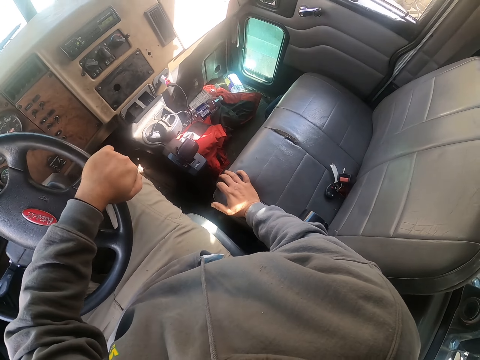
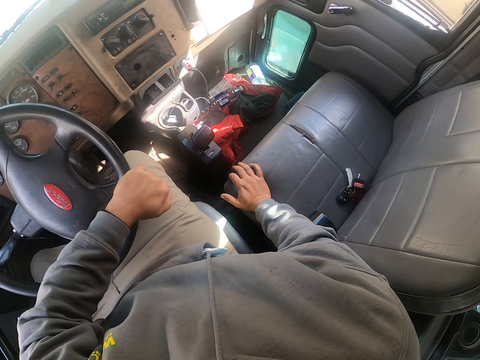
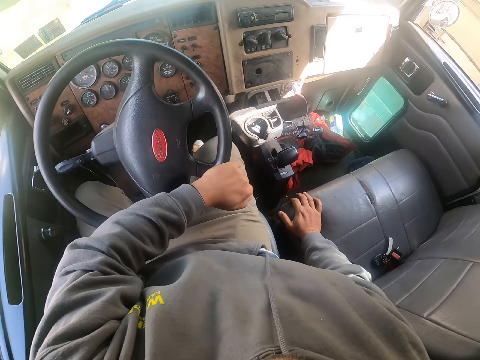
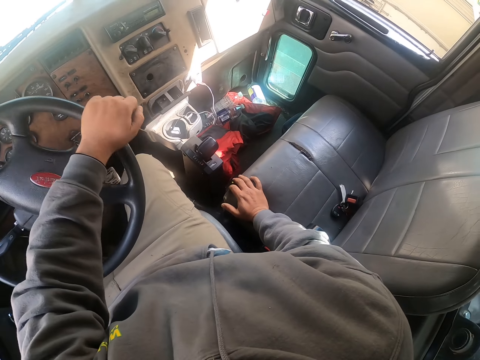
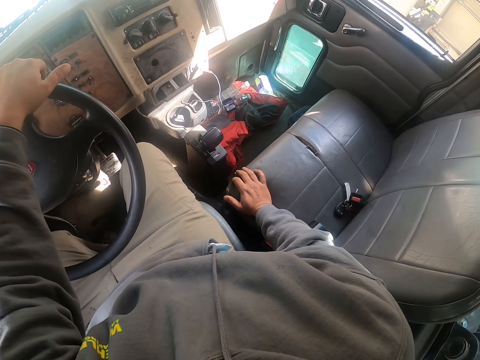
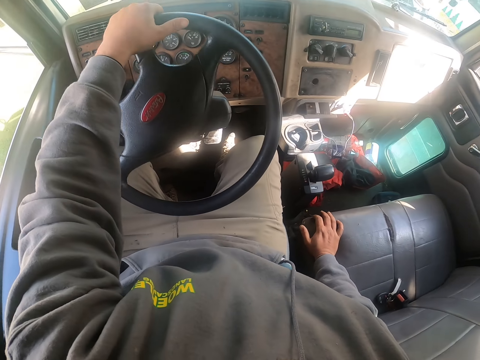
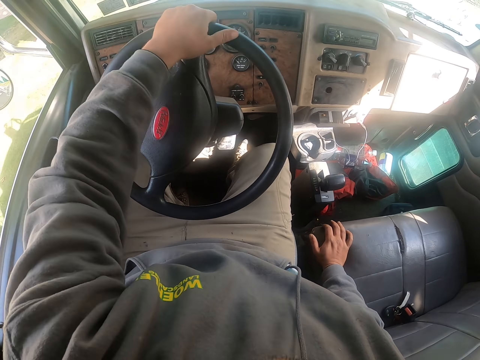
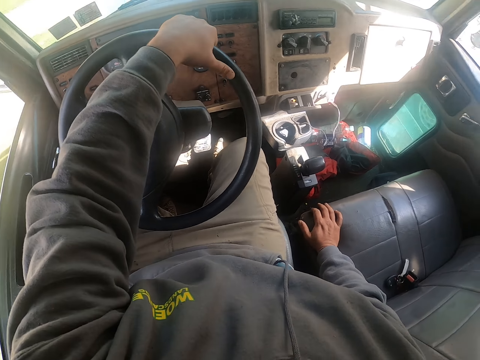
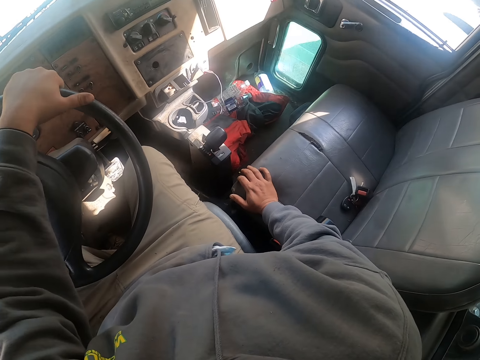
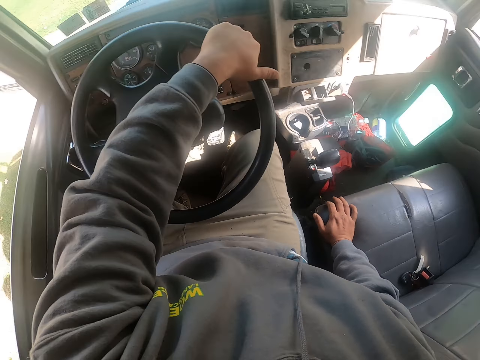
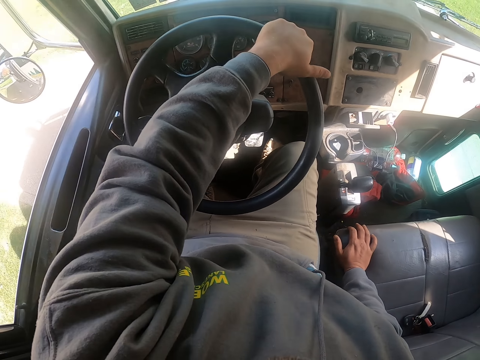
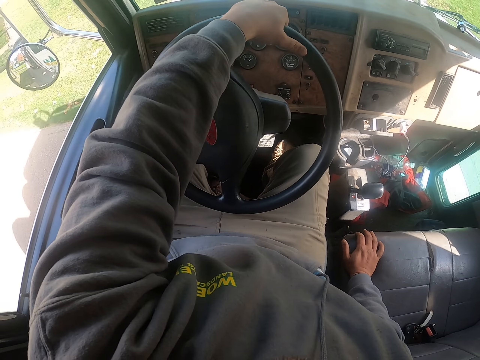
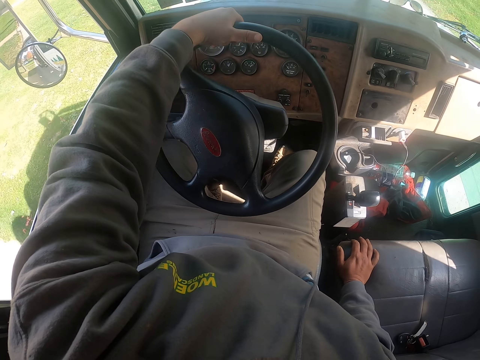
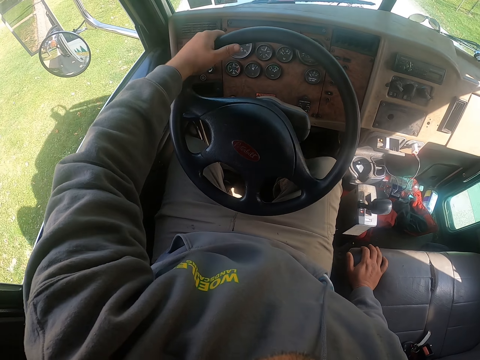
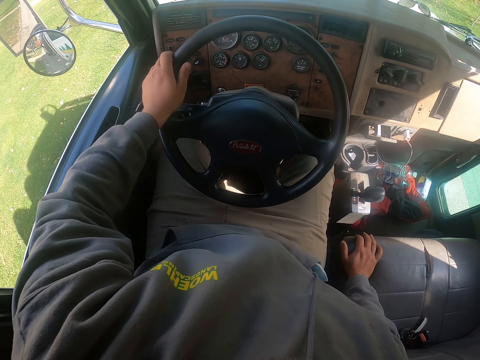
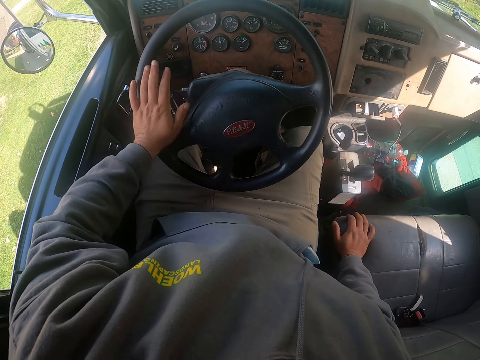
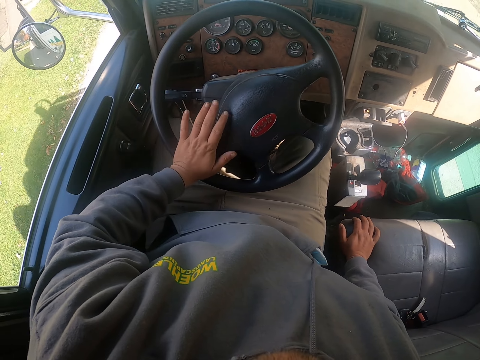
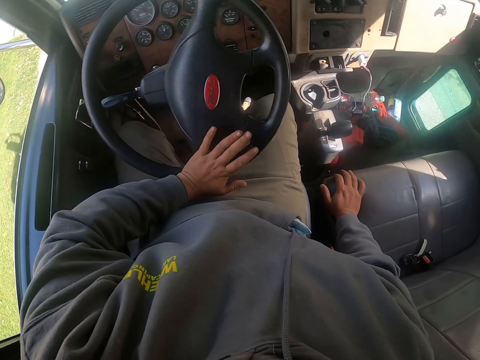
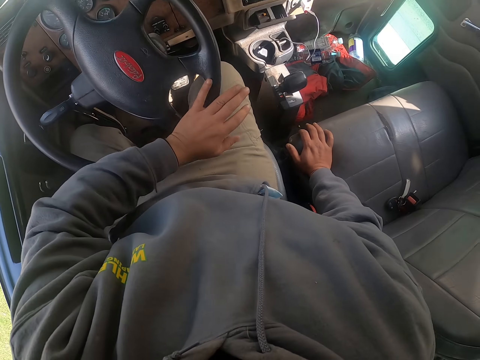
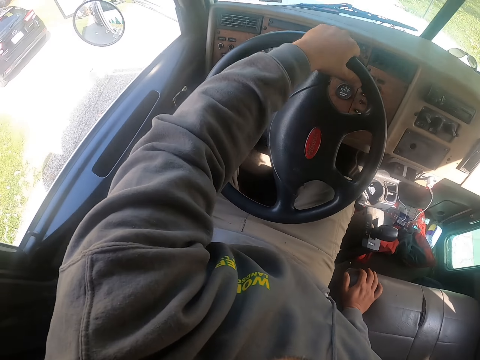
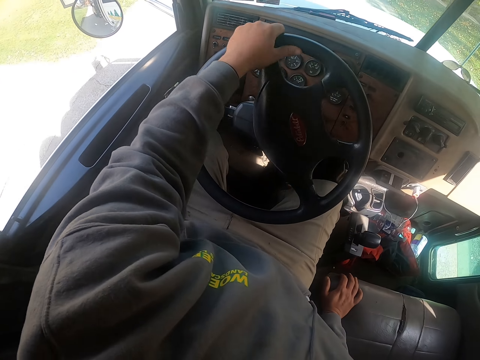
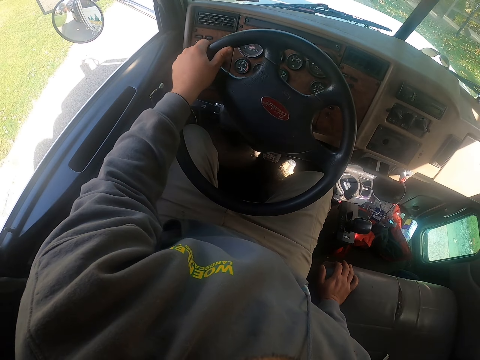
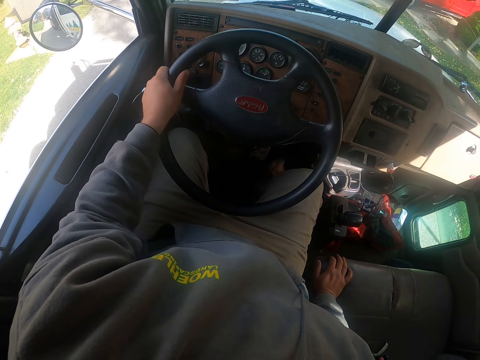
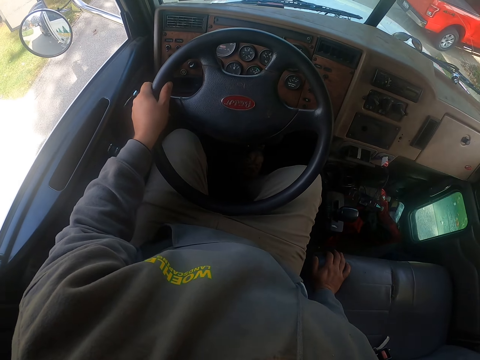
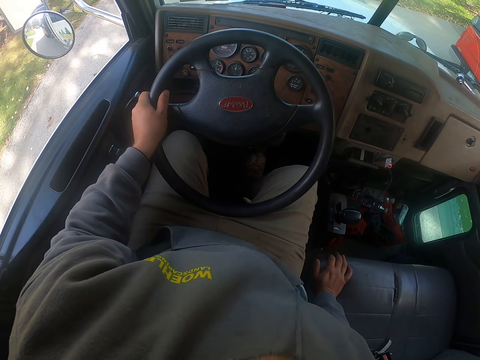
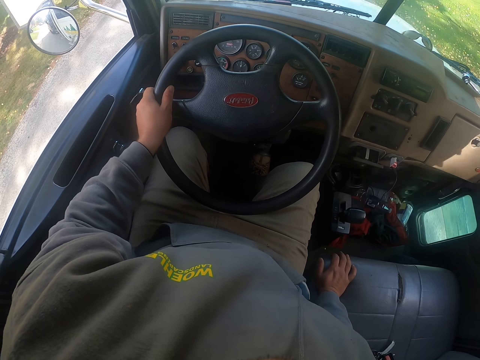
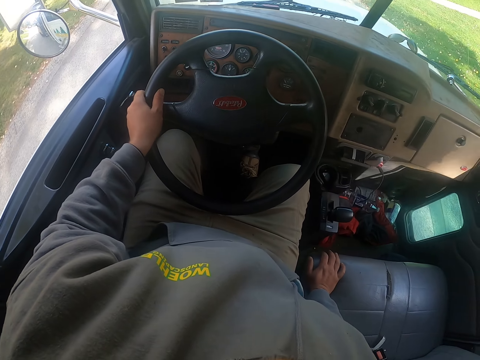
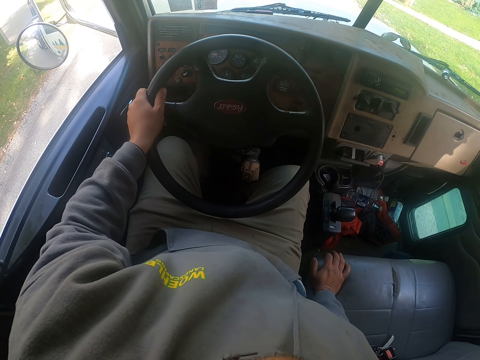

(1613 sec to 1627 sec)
The camera wearer holds the steering.

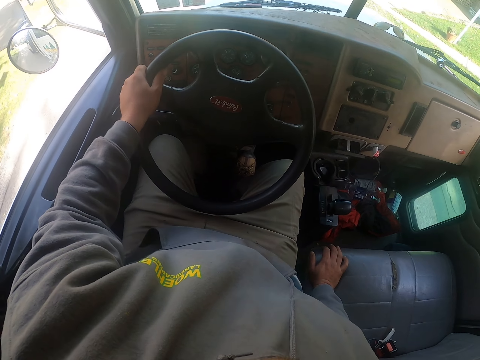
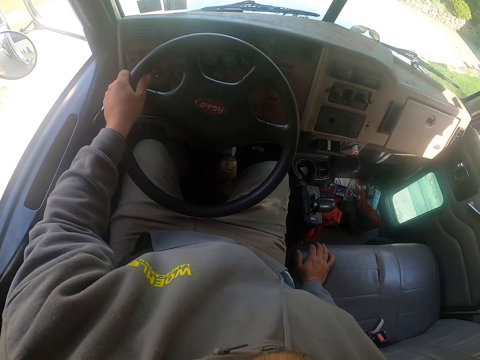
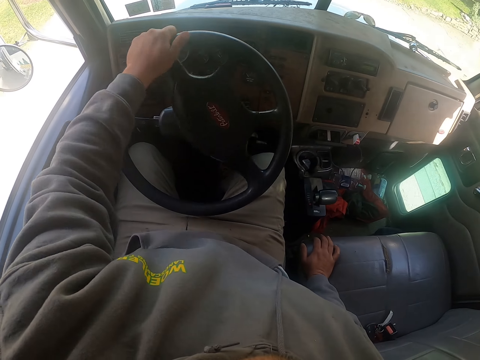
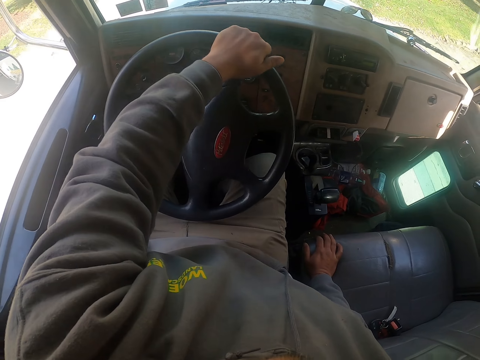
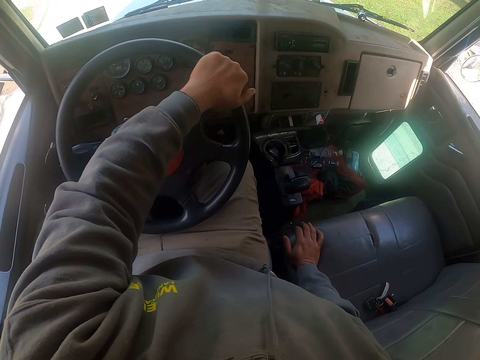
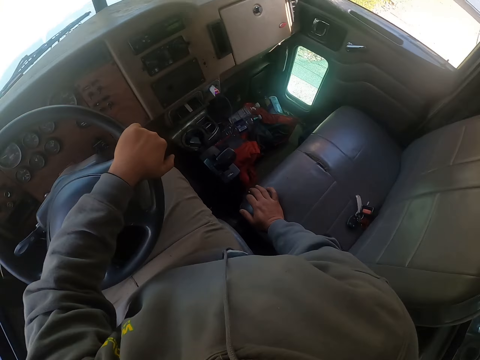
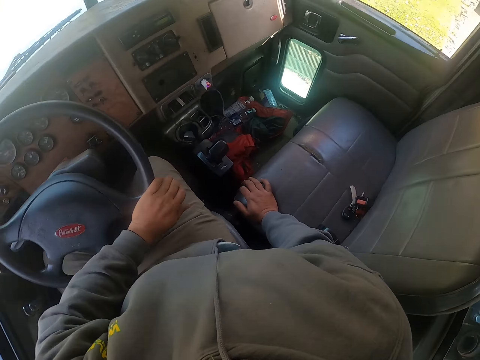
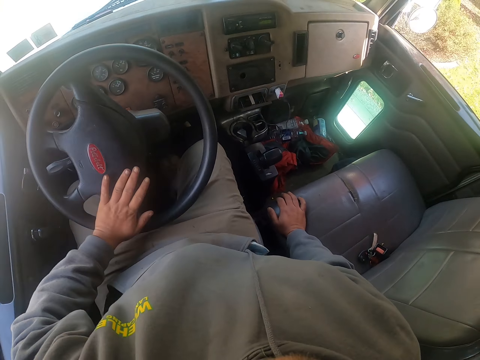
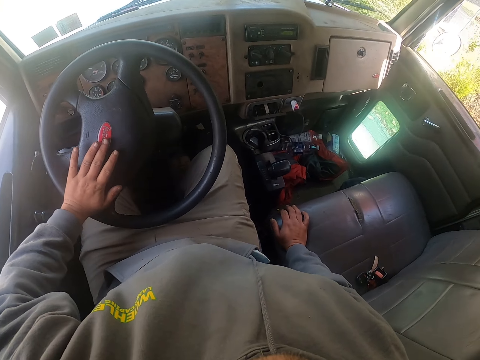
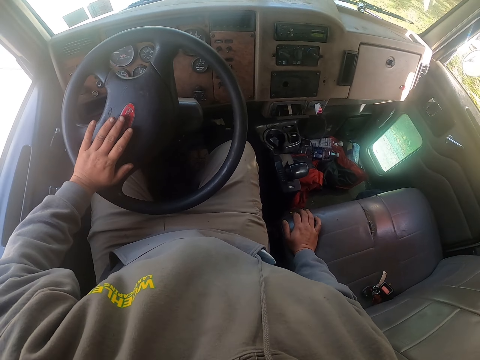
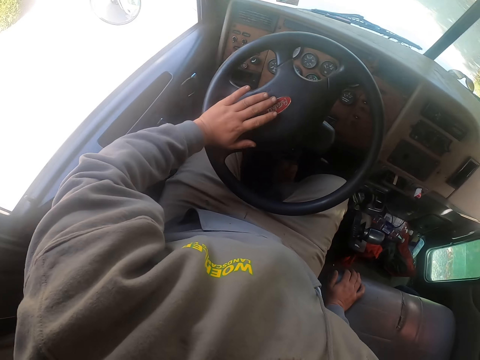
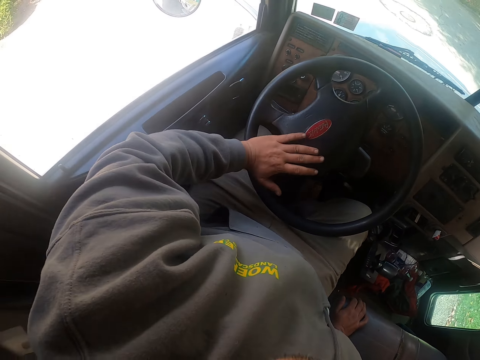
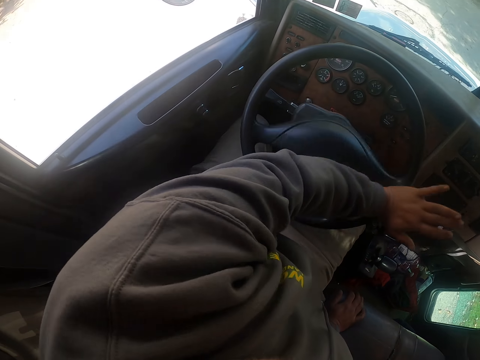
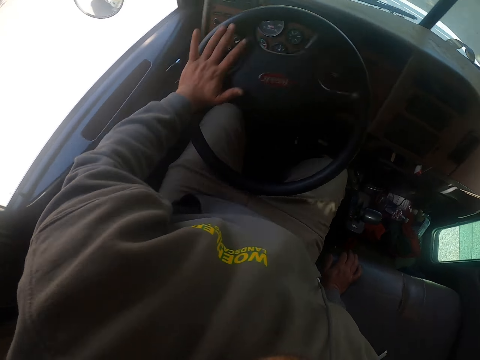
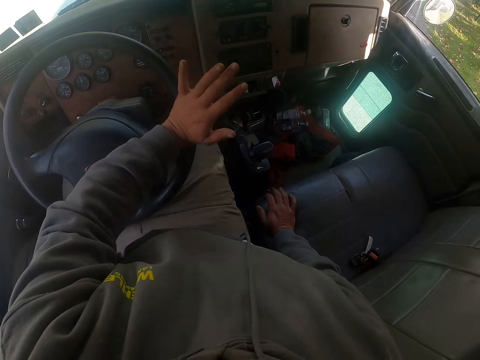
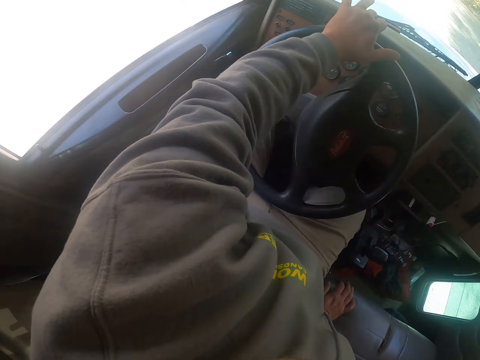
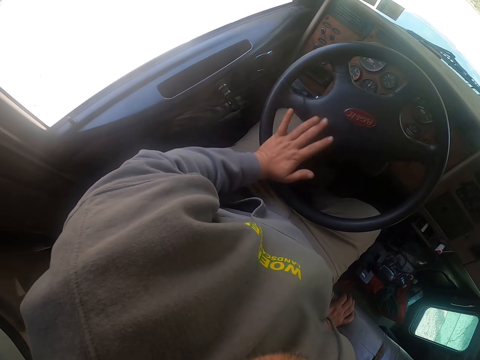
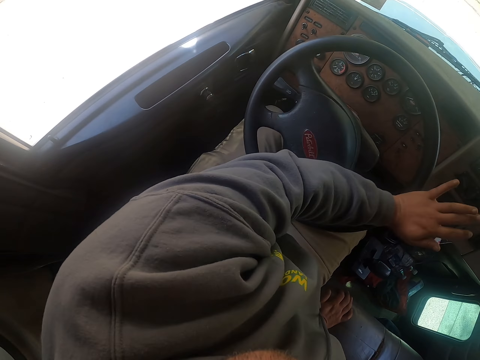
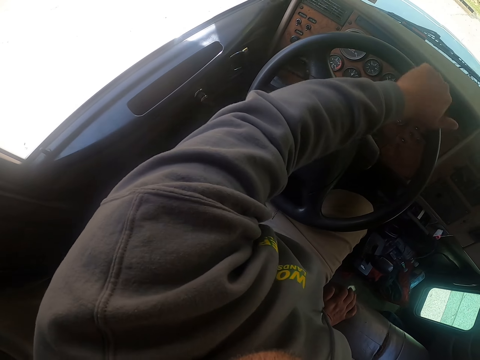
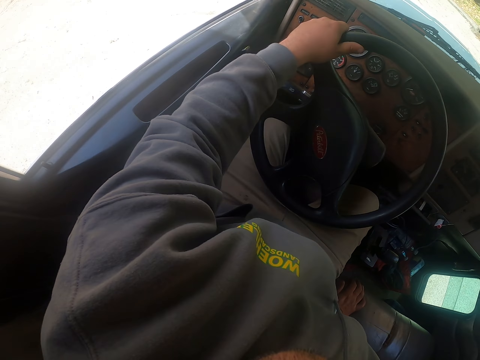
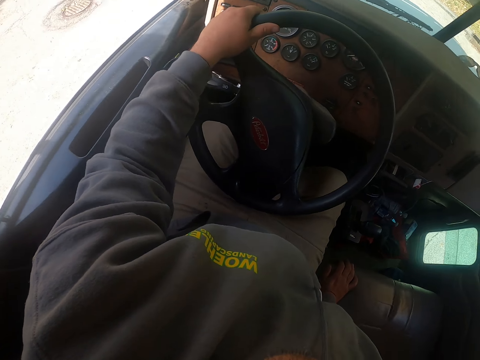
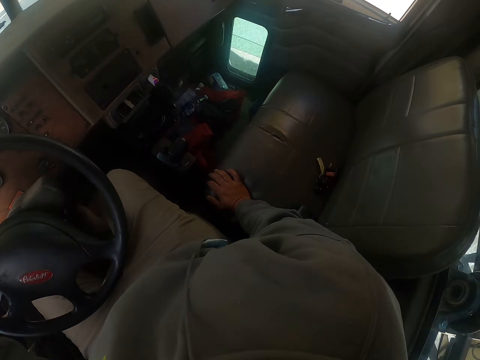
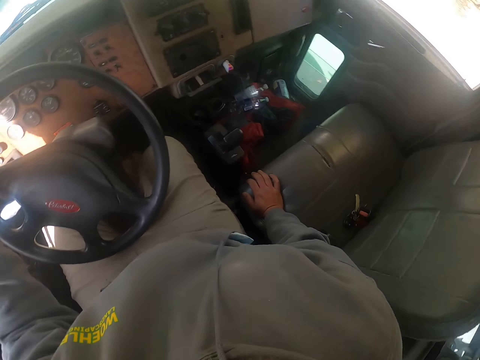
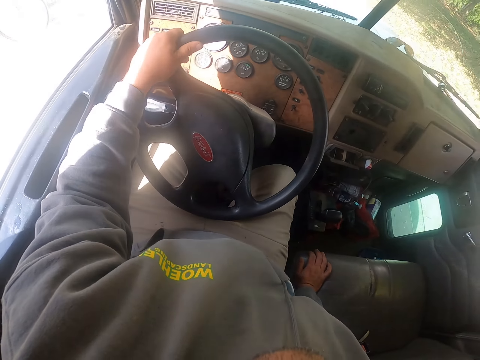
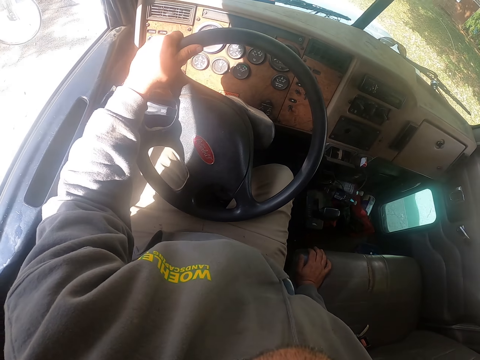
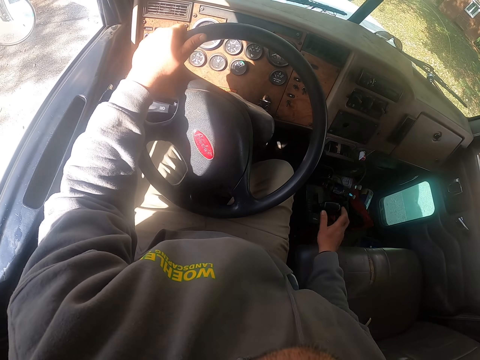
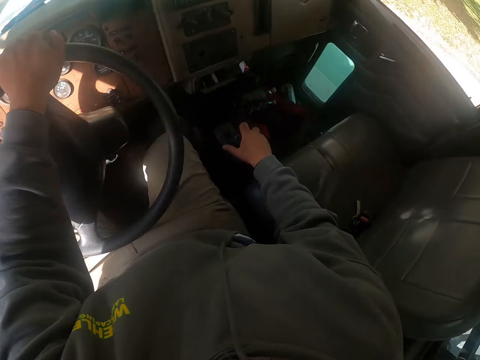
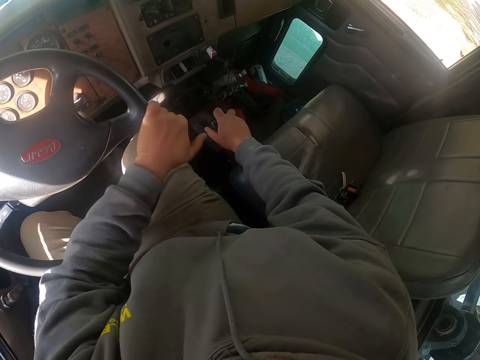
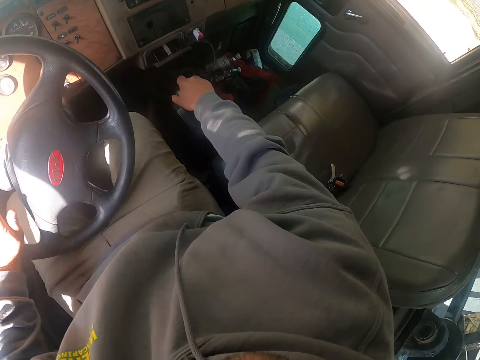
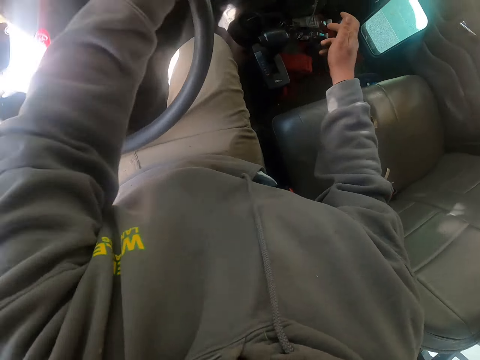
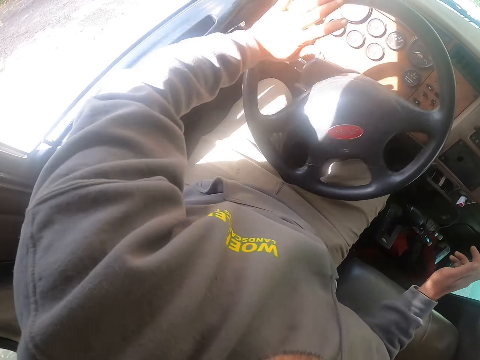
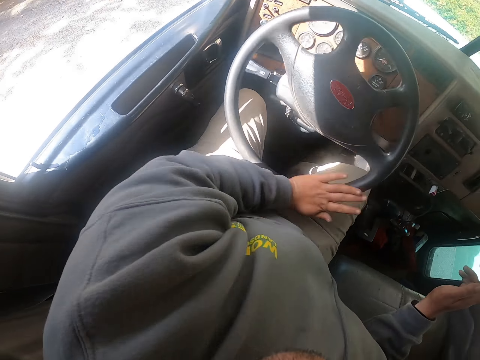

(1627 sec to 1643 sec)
The camera wearer drives the vehicle. They rotate the steering. They look around. They drive. They move the gear. They drive the truck.
